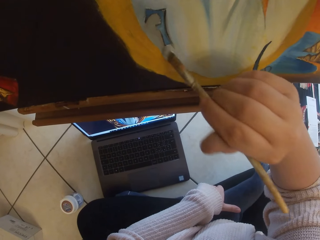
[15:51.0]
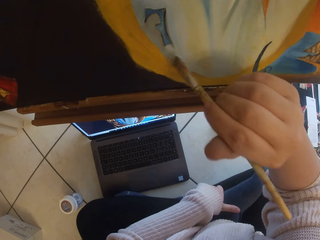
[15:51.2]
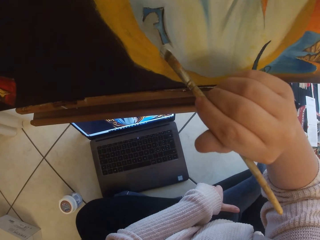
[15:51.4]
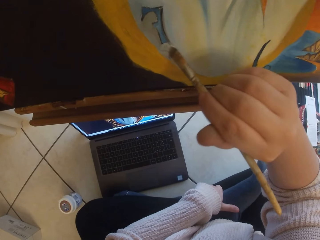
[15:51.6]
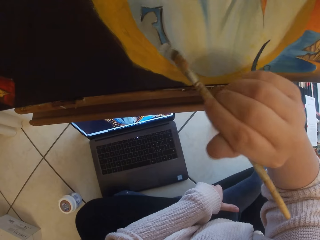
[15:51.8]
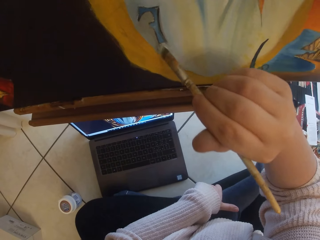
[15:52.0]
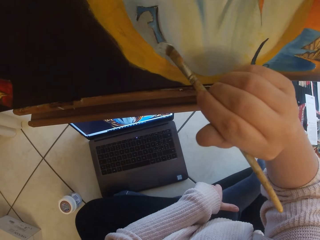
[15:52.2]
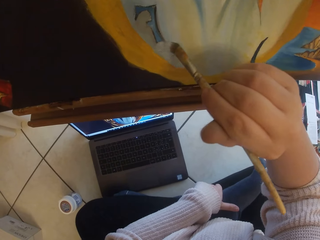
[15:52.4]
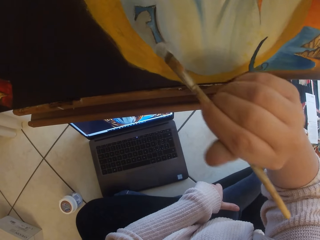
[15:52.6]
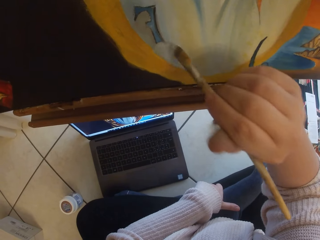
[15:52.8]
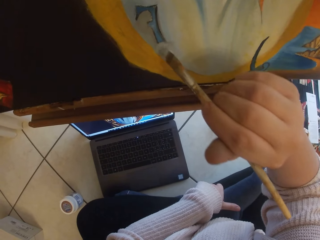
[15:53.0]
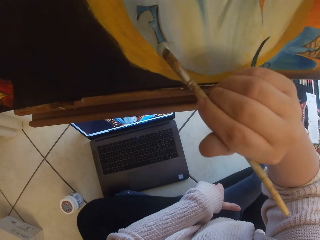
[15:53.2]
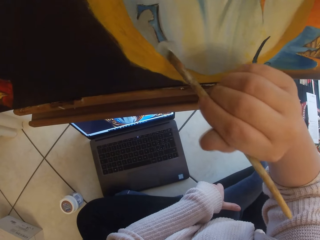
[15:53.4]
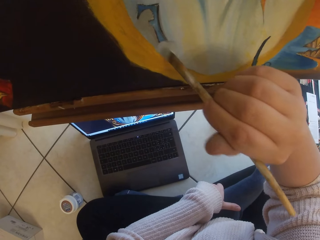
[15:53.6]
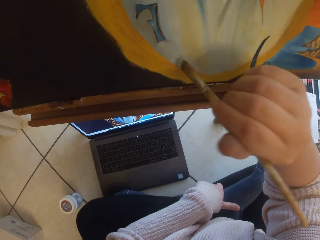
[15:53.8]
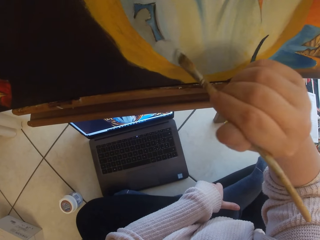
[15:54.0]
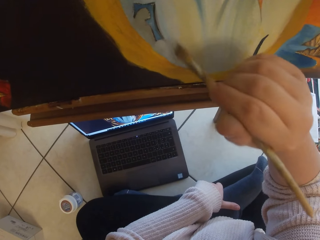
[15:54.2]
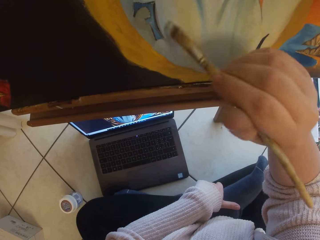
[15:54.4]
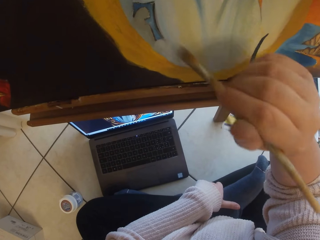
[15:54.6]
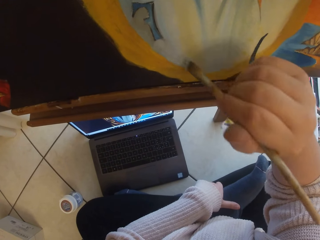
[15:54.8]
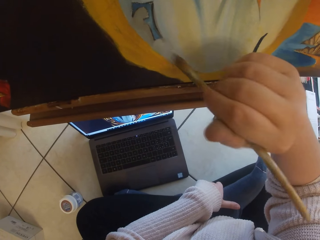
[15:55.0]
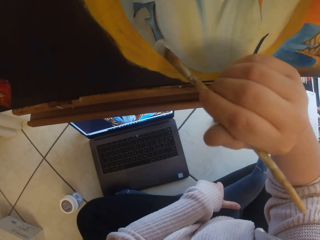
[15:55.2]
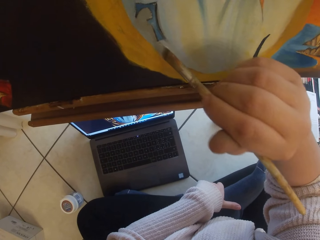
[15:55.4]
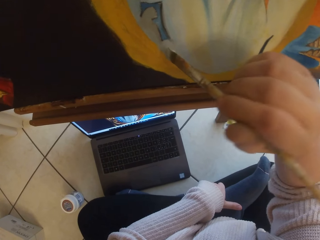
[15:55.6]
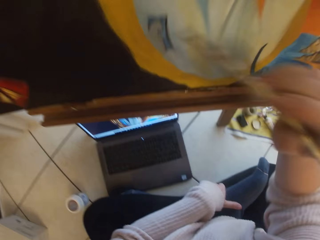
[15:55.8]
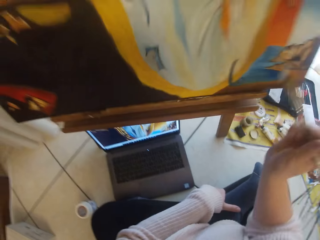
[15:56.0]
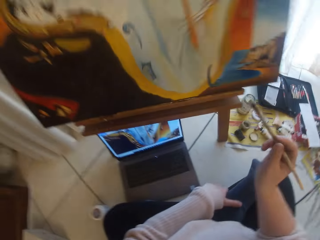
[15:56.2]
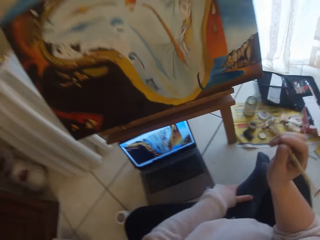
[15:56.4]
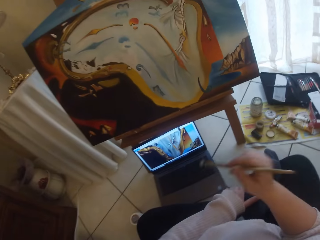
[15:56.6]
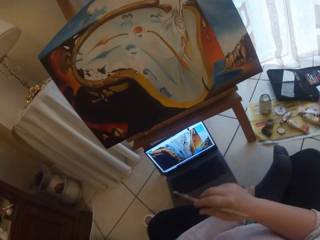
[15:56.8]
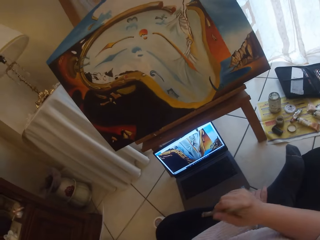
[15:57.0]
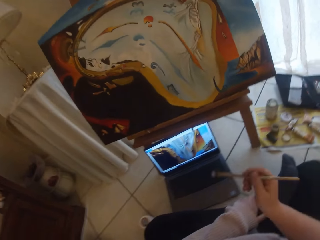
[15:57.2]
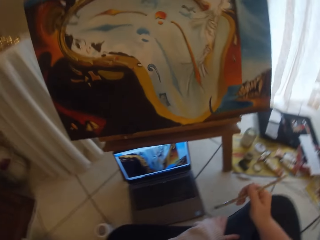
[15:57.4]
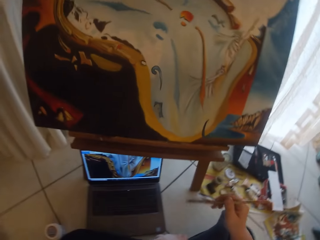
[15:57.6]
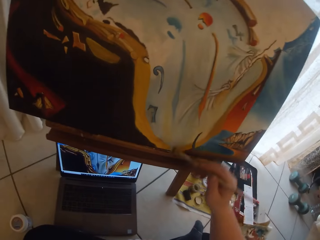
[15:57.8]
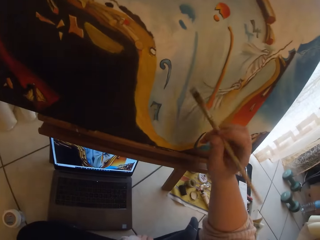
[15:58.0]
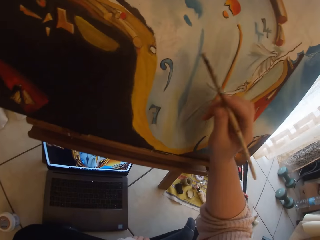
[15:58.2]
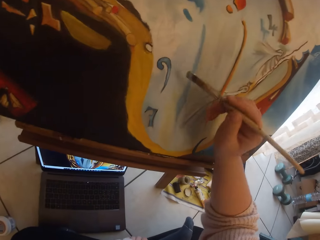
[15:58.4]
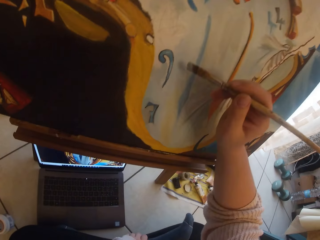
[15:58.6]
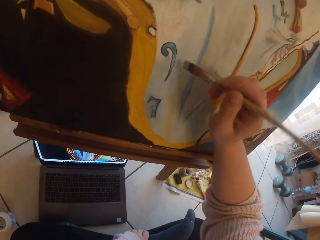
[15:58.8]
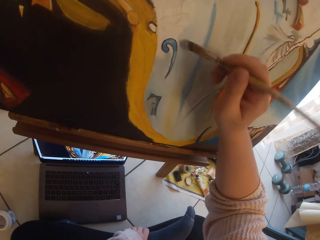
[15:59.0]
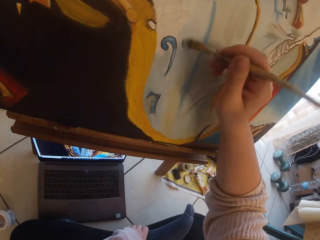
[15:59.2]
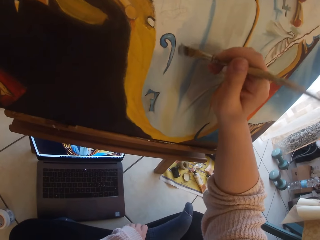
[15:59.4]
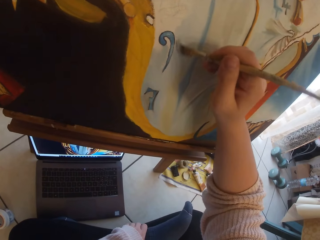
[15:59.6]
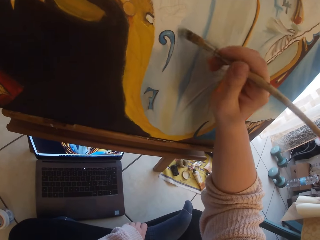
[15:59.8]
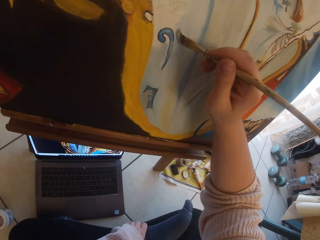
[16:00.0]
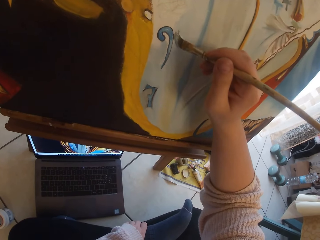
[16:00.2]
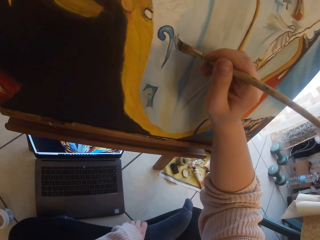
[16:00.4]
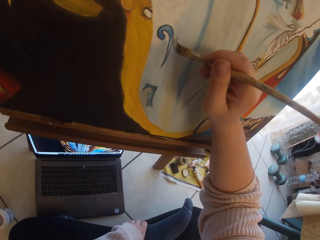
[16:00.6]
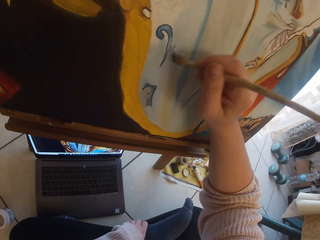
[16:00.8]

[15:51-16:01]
The camera wearer removes the brush from the painting. They paint a painting.

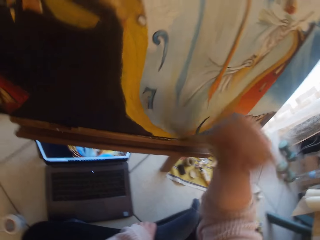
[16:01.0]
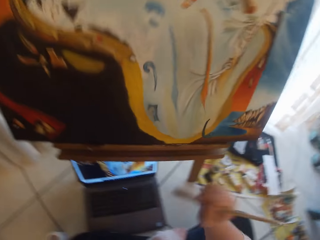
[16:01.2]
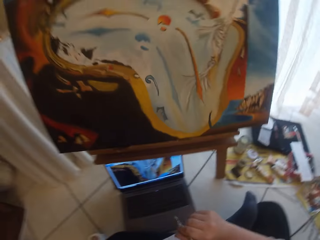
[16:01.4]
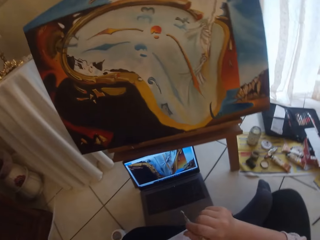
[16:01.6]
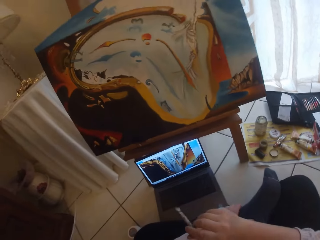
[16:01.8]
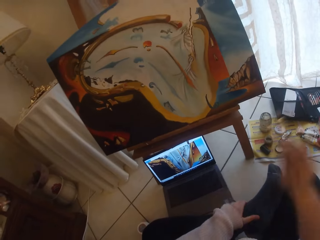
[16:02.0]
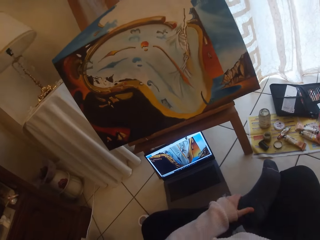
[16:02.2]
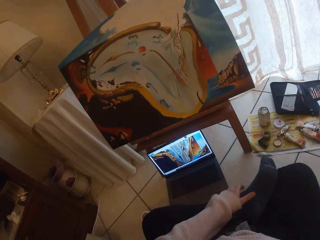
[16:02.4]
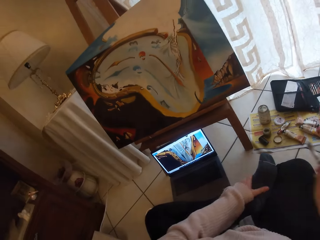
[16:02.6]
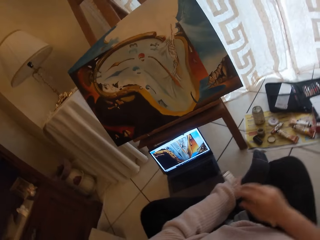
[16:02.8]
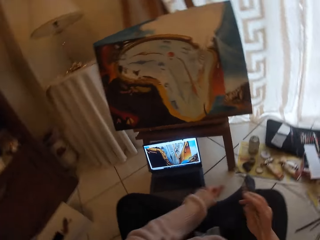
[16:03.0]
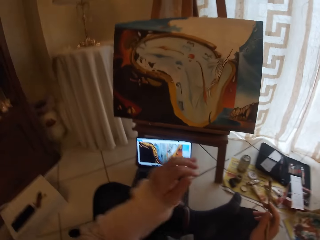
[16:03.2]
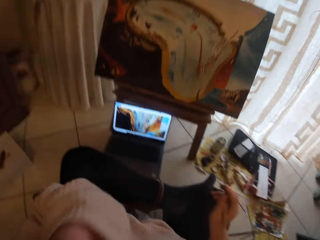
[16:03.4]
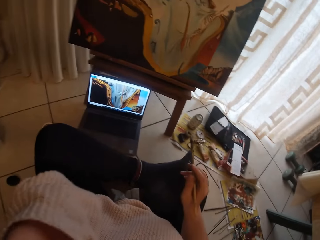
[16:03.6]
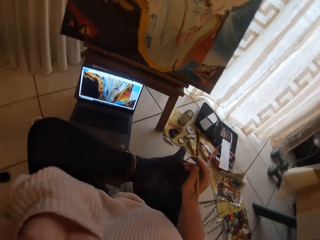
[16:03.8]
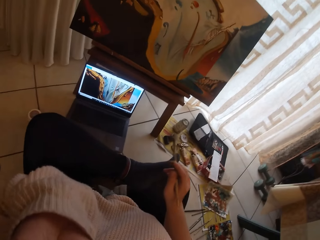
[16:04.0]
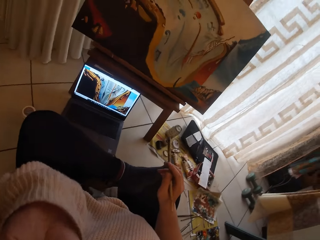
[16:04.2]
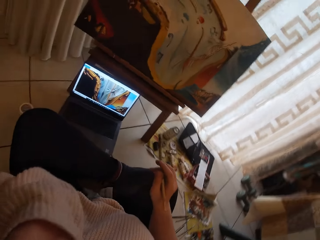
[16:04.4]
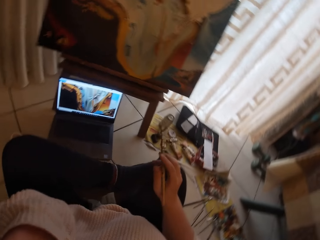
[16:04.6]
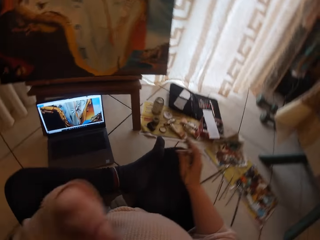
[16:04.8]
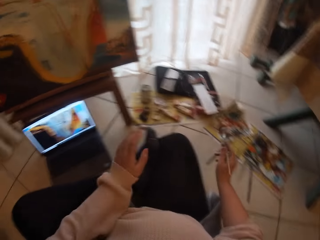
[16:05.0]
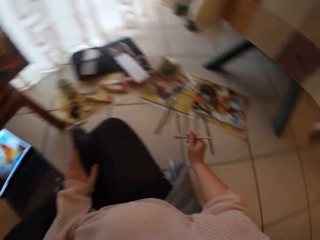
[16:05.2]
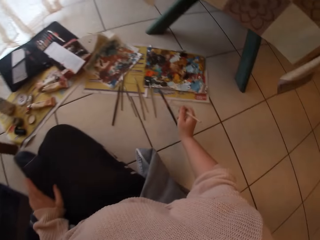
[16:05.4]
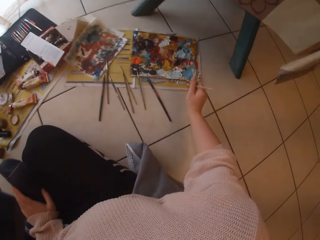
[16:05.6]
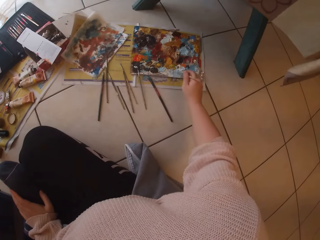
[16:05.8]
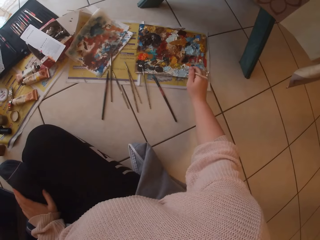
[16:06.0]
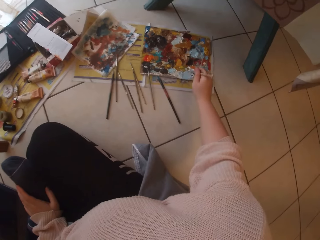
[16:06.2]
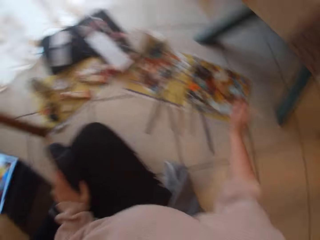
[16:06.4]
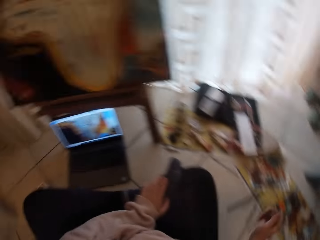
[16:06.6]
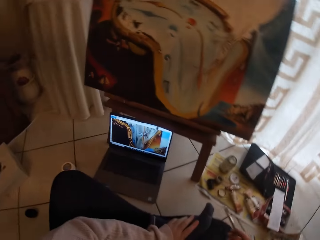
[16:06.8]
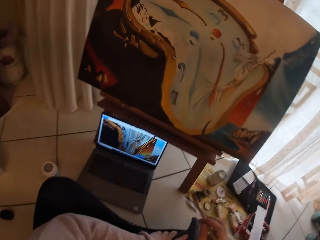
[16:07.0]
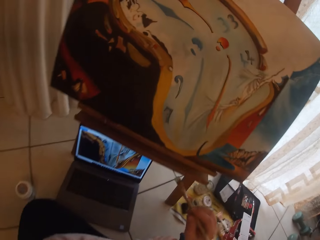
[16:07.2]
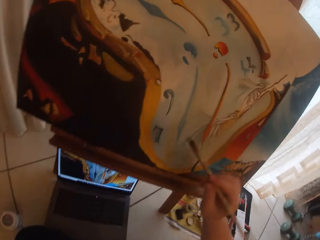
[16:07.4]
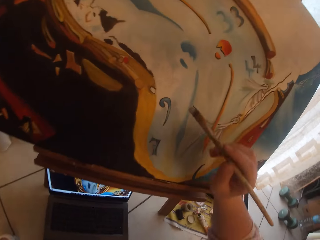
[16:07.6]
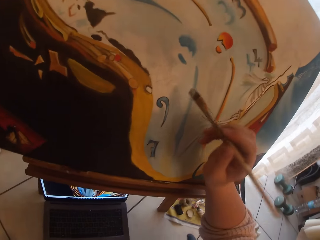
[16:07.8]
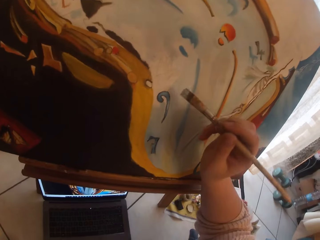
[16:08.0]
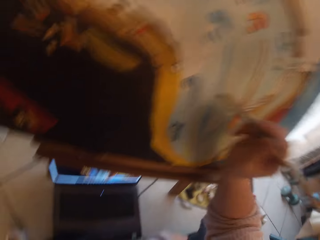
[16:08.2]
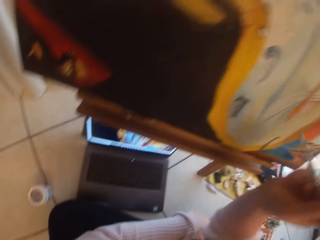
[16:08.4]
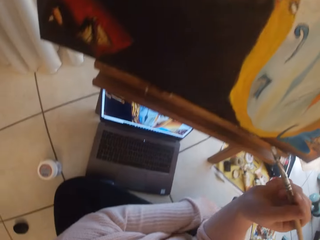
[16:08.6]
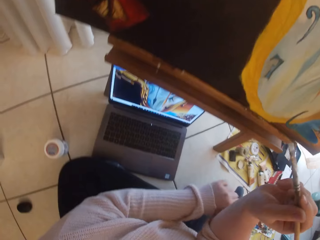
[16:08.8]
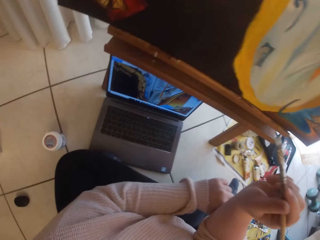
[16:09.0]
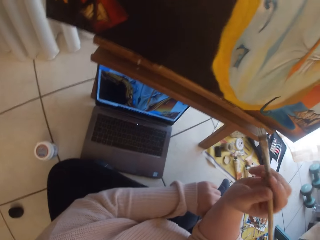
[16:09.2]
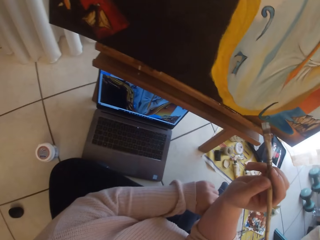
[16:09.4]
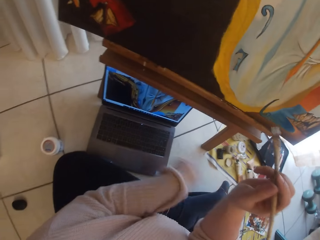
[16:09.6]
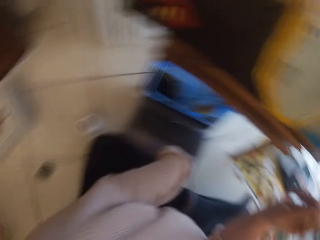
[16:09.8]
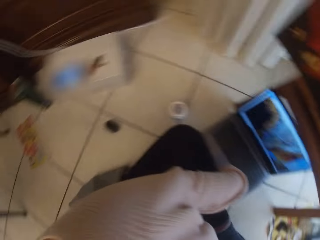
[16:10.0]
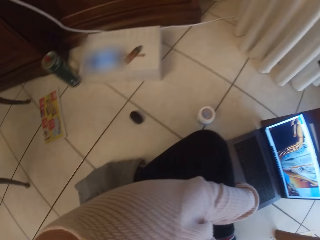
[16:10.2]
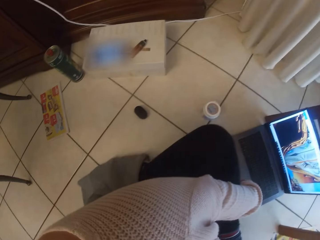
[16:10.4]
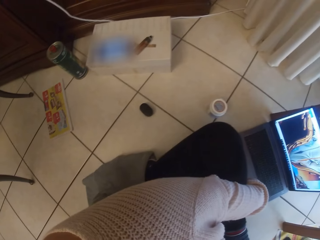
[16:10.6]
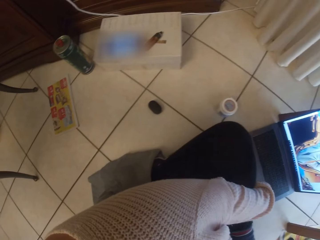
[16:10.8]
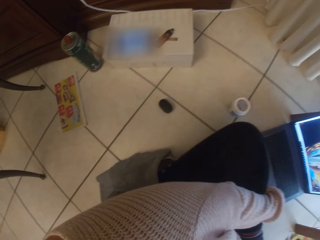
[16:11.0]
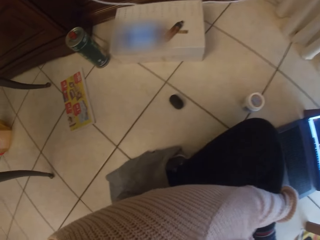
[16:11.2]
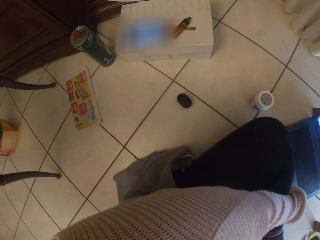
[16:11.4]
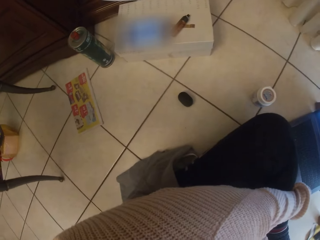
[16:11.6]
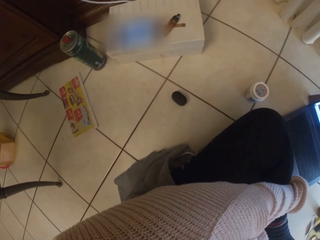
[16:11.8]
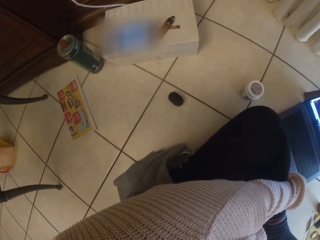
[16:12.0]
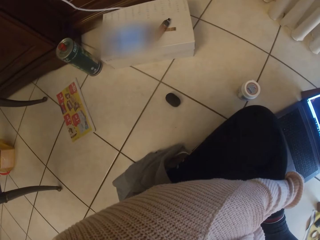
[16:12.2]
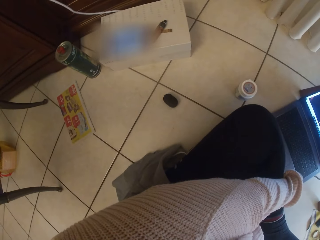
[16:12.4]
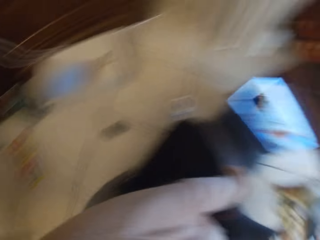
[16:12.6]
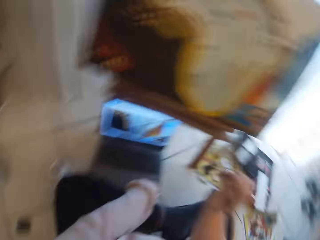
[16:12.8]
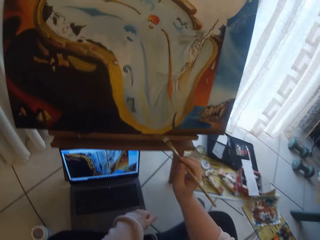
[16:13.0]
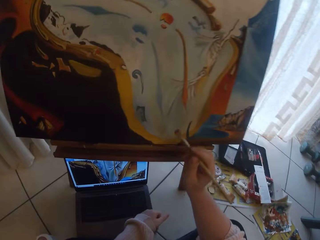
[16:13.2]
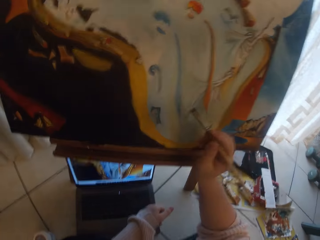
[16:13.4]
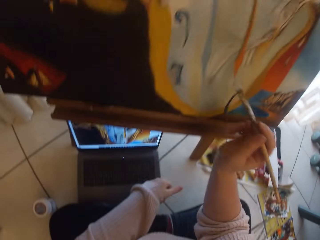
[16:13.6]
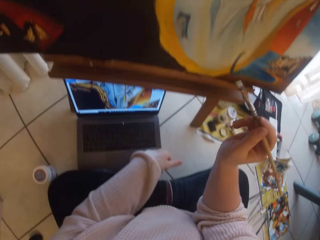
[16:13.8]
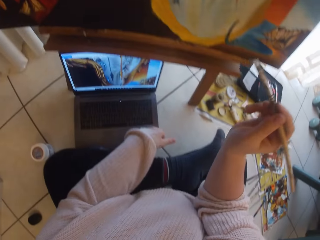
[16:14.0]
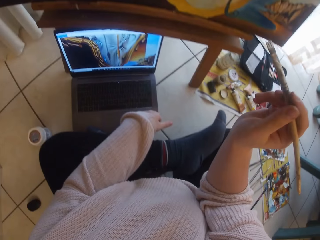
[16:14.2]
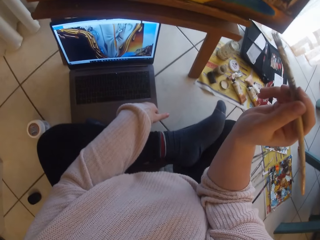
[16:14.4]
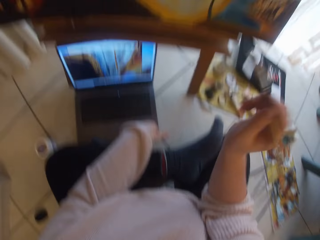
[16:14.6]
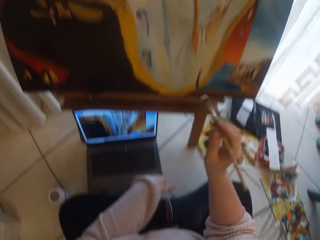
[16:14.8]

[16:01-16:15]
The camera wearer removes the brush from the painting. She holds her leg. She touches the camera. She touches her face with her left hand. She puts her left hand on her leg. She scoops paint from the palette on the ground with the paintbrush in her right hand. She paints the image from the laptop on the ground on canvas with the paintbrush in her right hand. She lifts the brush. She uses the laptop on the ground with her left hand. She holds her leg. She looks at her side. She lifts the brush up.
